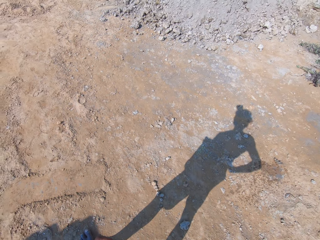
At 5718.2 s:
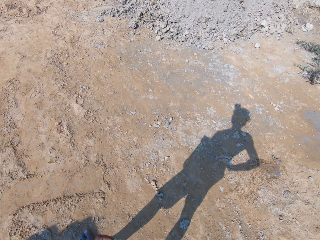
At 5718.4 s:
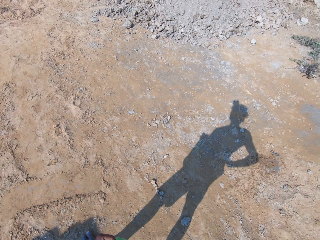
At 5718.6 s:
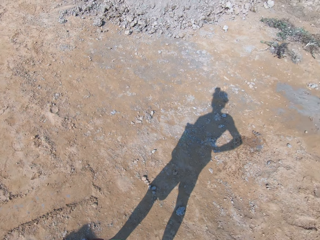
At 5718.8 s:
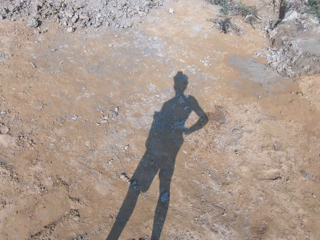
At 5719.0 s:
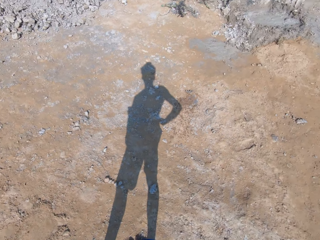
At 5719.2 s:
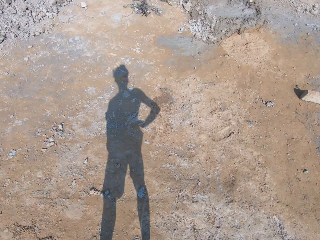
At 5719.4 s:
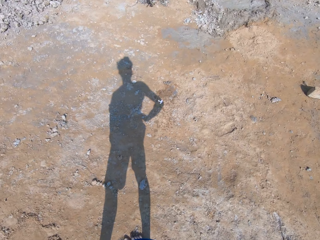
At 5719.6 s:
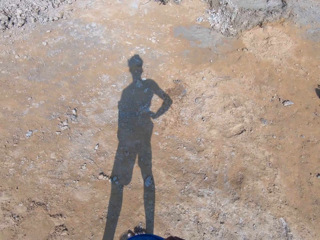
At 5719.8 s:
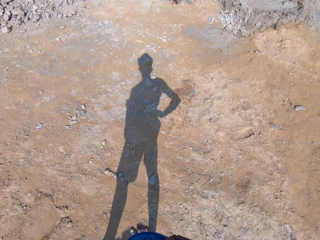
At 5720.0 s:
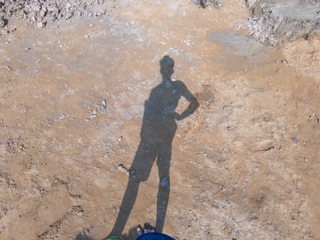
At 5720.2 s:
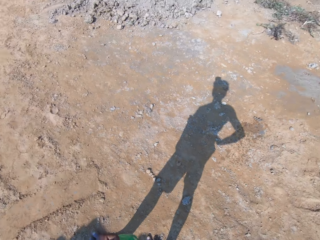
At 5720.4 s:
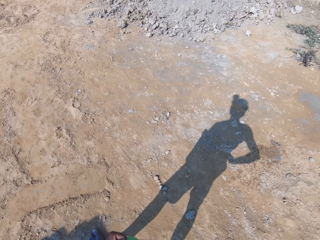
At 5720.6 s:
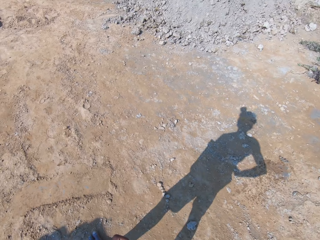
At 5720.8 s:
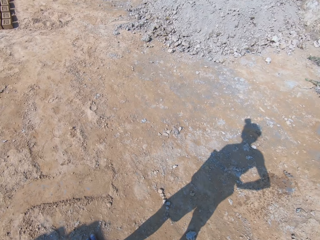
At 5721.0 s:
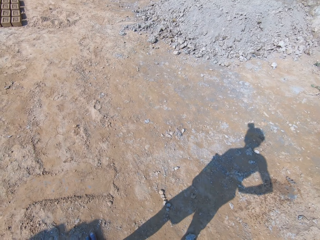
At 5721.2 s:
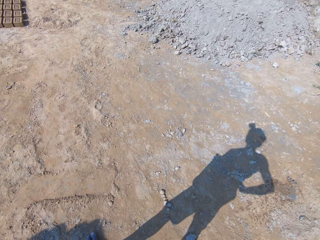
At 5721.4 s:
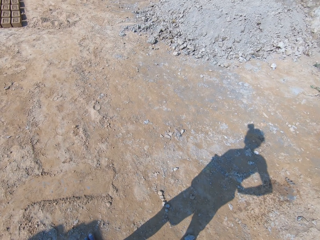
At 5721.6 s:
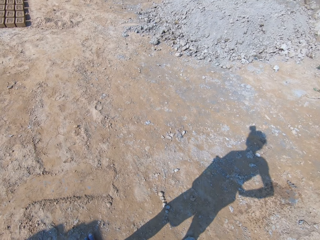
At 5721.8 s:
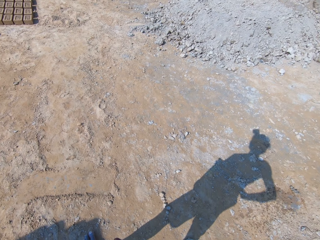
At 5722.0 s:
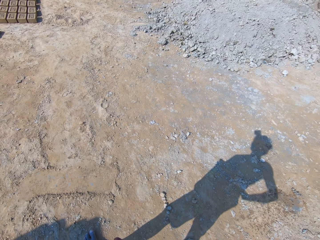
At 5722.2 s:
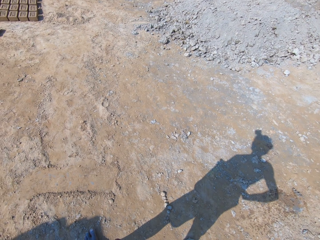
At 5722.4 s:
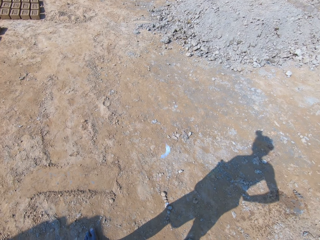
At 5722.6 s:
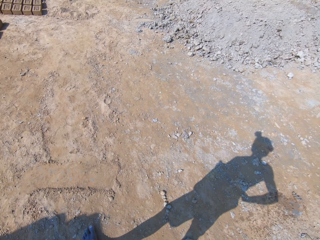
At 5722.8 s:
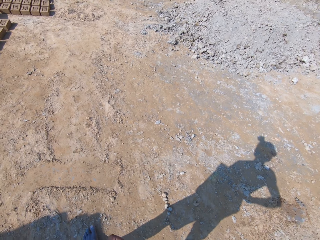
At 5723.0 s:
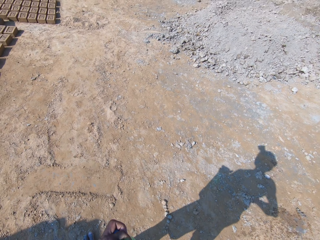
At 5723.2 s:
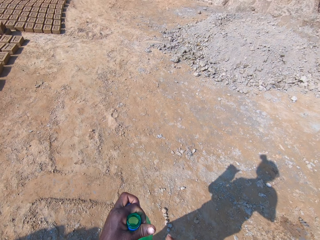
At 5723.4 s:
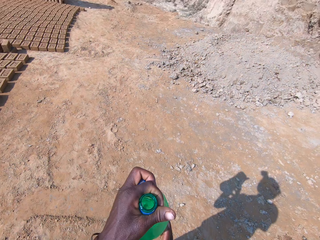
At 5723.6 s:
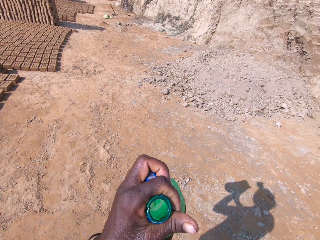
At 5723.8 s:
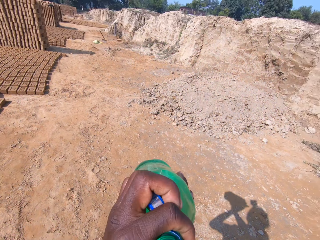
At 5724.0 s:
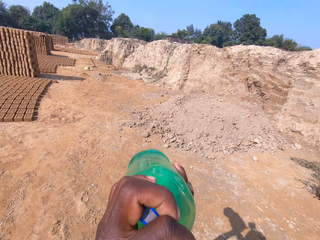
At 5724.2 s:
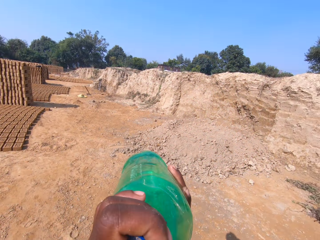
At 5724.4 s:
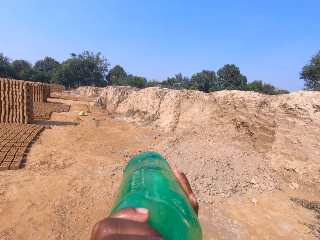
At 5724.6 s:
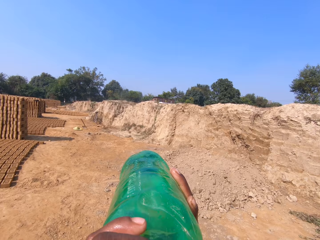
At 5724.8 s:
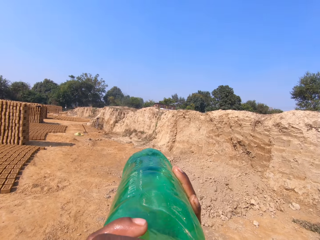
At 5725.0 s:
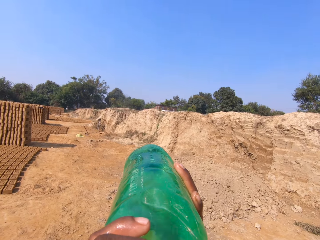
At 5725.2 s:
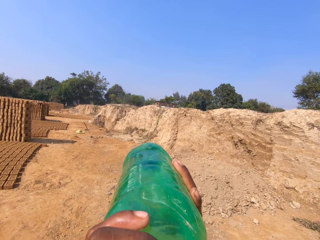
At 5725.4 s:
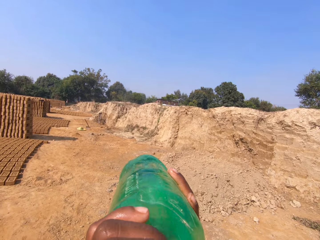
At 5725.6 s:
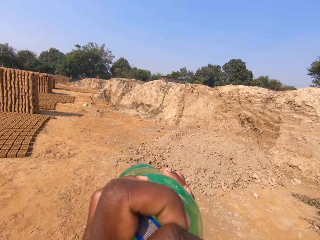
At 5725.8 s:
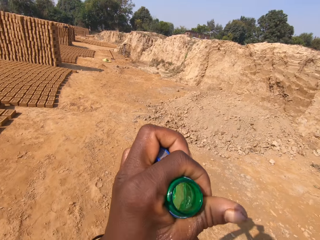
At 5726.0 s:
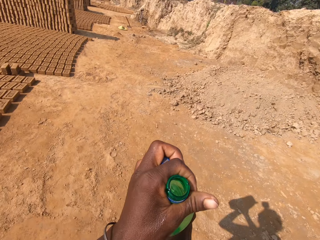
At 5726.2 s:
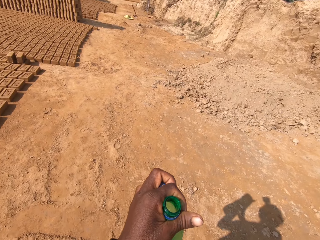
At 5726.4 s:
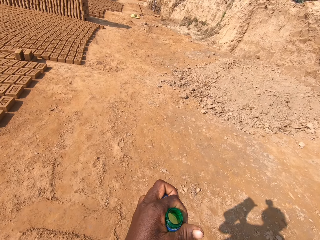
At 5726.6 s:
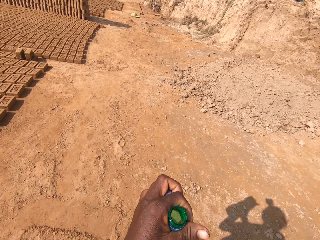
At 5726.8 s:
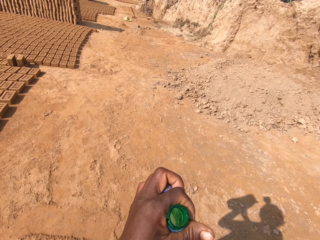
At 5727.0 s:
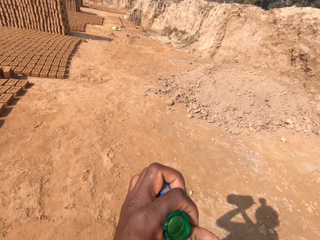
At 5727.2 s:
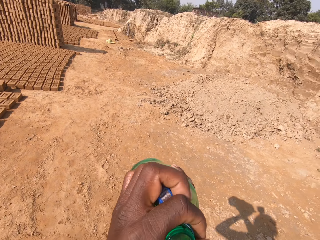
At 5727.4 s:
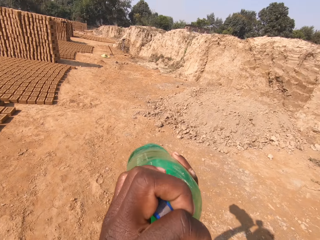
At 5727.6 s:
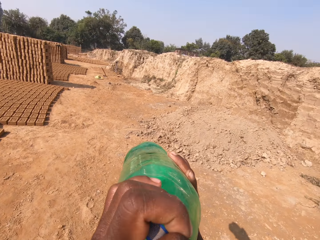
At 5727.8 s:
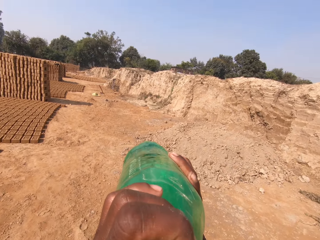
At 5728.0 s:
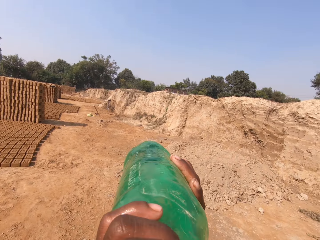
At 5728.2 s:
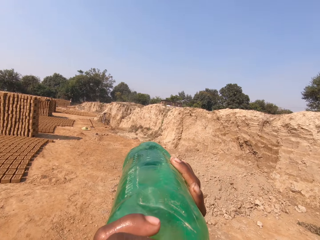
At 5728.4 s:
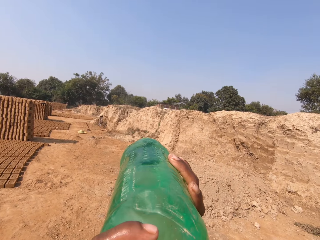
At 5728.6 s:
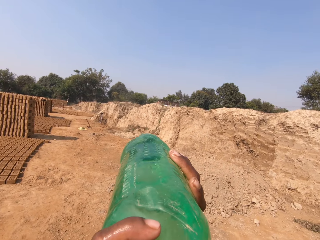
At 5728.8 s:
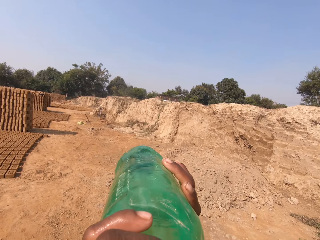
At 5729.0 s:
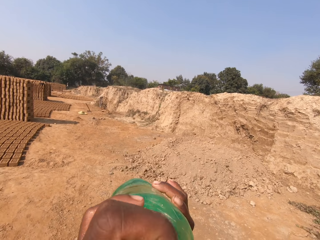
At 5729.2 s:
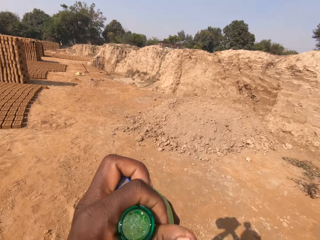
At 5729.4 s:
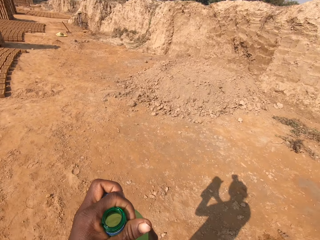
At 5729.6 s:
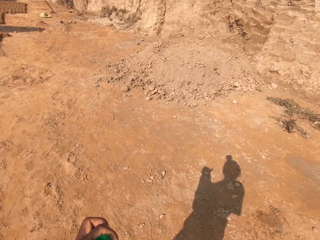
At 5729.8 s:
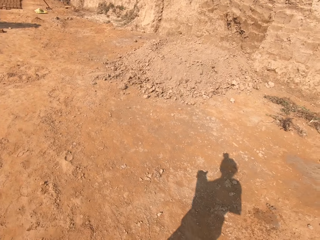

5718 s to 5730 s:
The camera wearer spits saliva on the ground. They look around. They spit saliva on the ground. They drink water from the bottle. They lower the hand. They drink water from the bottle.

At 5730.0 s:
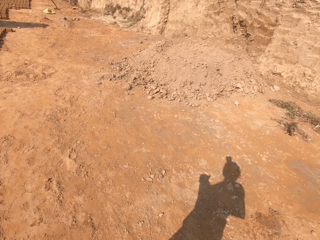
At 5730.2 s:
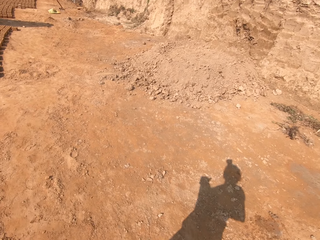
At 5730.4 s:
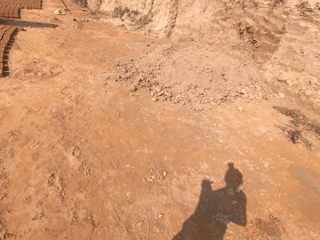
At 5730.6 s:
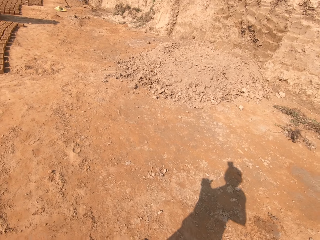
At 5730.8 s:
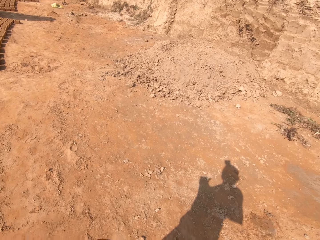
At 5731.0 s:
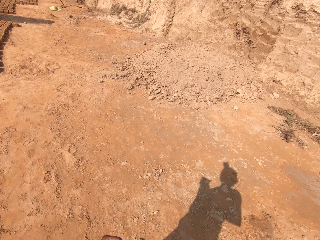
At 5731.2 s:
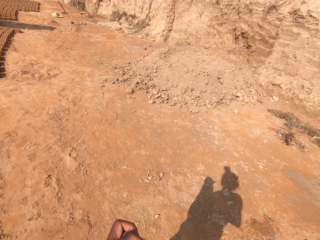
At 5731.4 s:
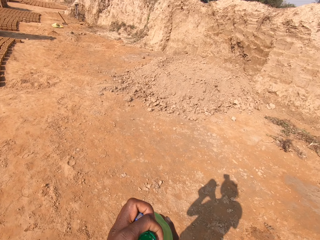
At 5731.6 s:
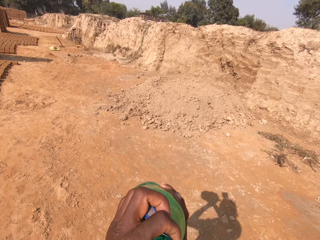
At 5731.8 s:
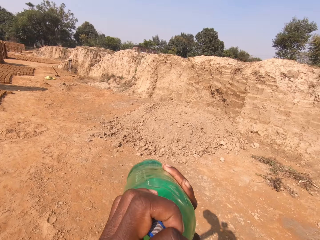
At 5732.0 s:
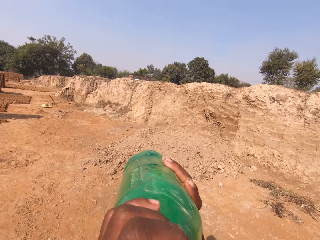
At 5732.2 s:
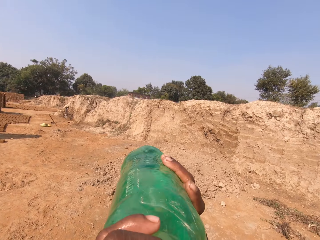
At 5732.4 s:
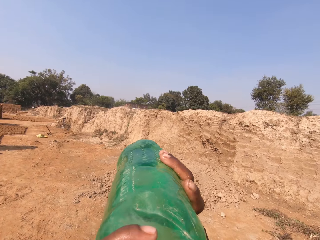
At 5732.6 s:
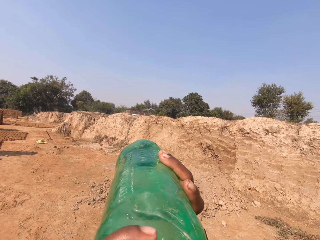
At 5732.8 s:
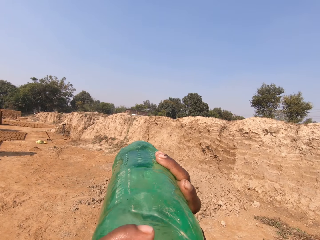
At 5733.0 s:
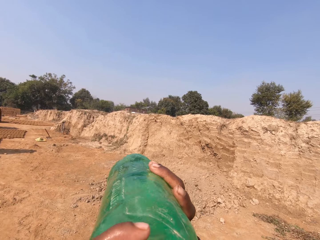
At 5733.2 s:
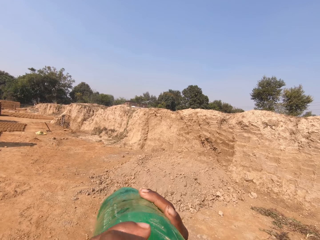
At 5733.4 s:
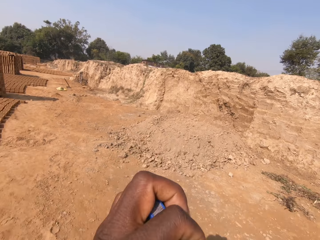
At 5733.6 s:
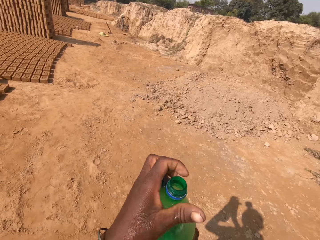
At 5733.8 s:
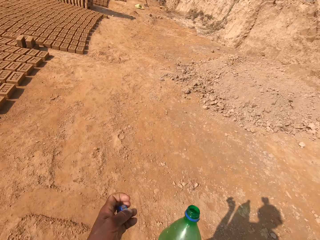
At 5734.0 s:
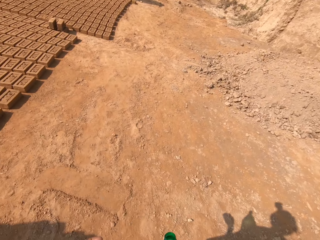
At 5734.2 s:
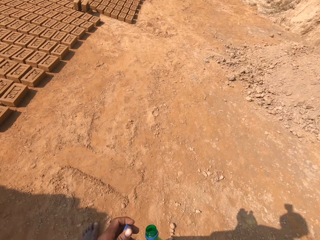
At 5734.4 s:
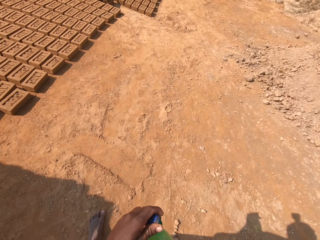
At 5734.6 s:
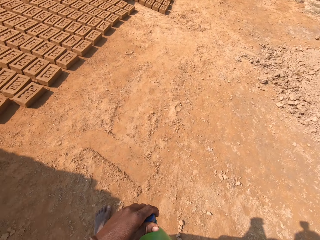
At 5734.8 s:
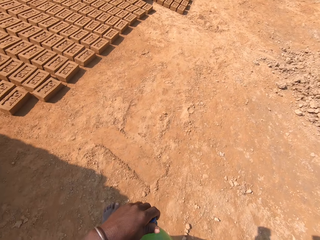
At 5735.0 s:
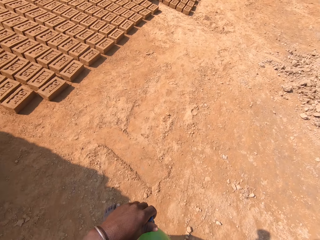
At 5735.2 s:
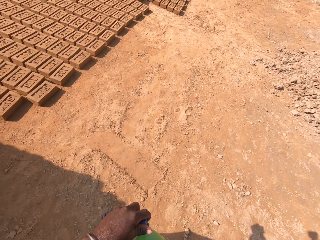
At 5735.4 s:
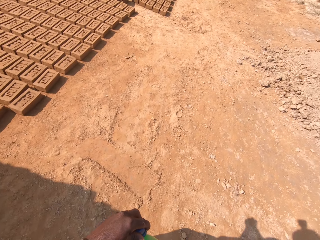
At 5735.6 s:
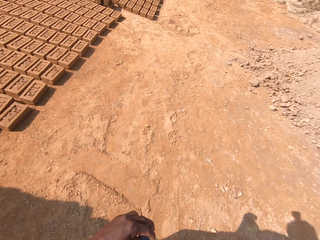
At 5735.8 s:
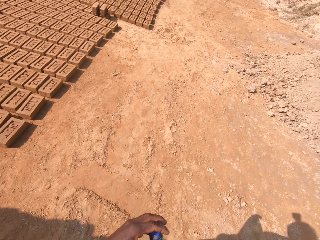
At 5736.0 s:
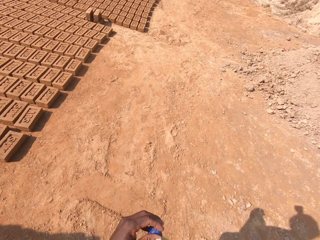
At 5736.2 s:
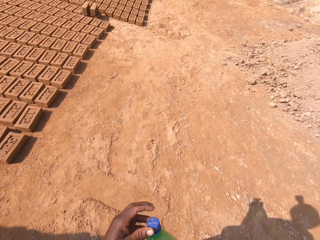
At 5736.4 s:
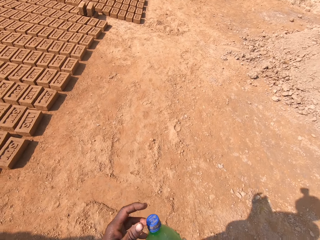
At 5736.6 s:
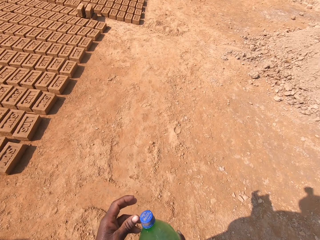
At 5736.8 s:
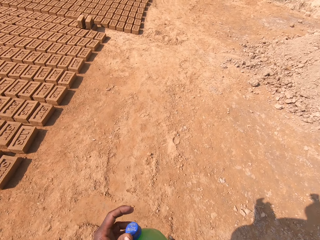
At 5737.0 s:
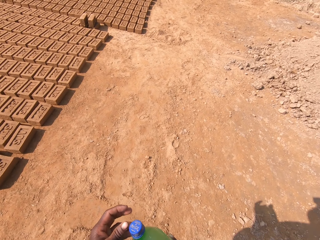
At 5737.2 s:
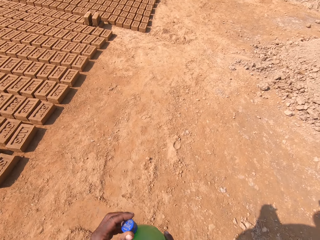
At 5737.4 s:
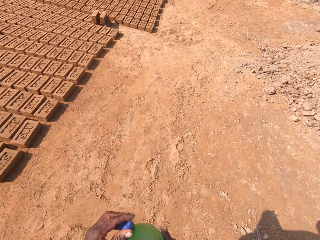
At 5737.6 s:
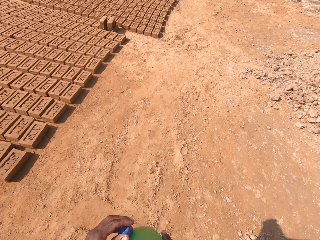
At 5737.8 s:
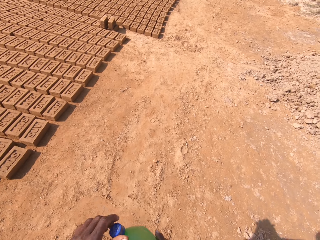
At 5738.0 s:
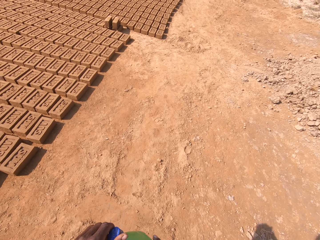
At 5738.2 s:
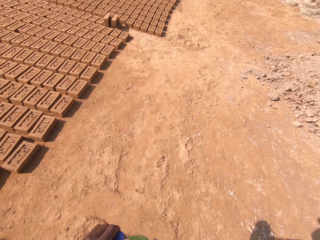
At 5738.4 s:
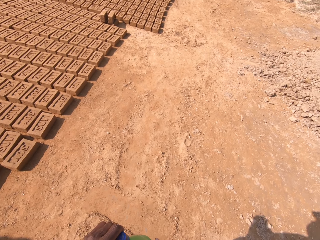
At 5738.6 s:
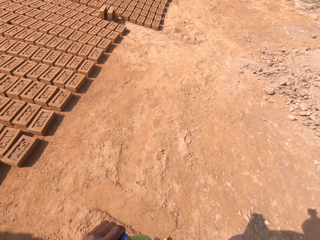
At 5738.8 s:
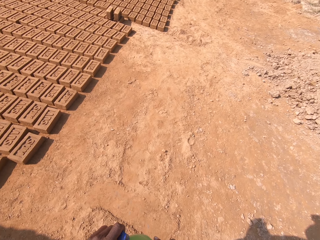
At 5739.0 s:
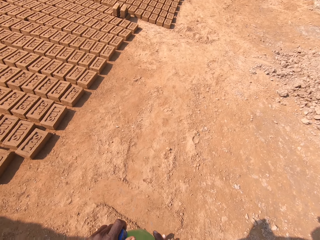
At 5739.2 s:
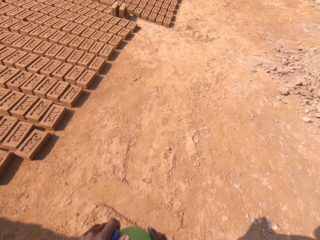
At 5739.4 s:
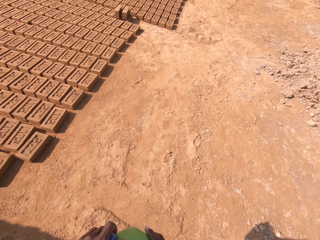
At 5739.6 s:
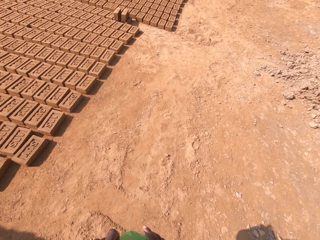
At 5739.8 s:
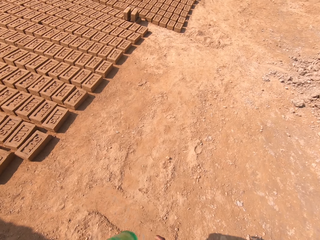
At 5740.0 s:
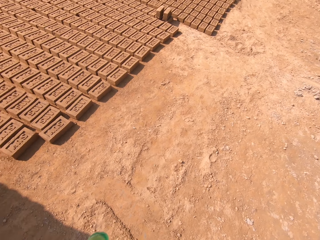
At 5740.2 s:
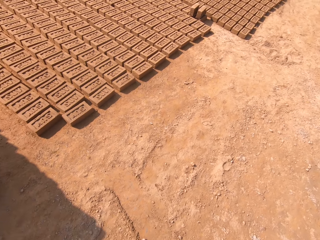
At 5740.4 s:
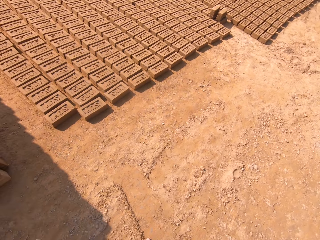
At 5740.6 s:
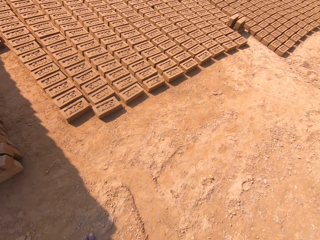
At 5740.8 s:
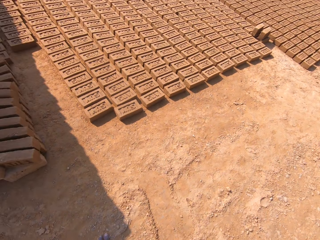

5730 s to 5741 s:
The camera wearer lowers the hand. They look around. They drink water from the bottle. They lower the hand and close the bottle with the lid. They look around.
